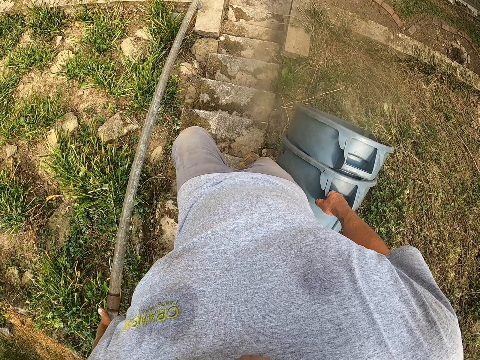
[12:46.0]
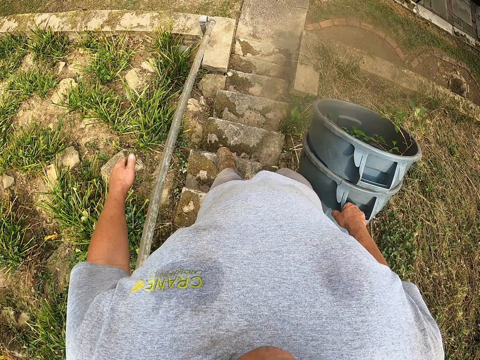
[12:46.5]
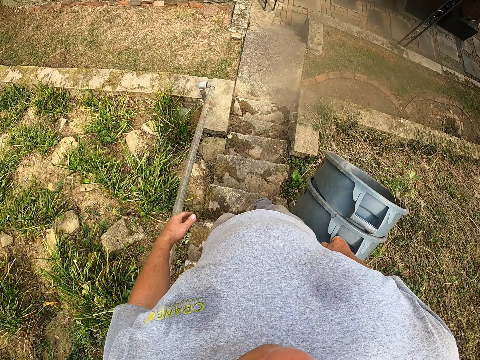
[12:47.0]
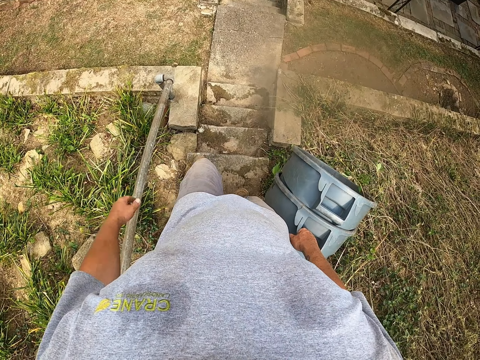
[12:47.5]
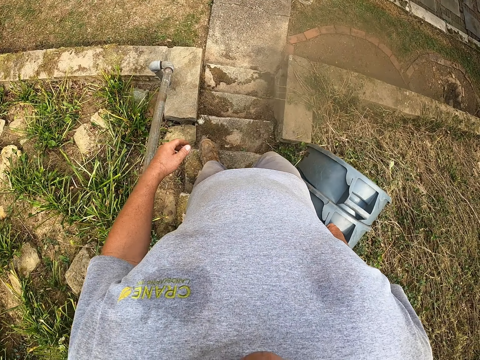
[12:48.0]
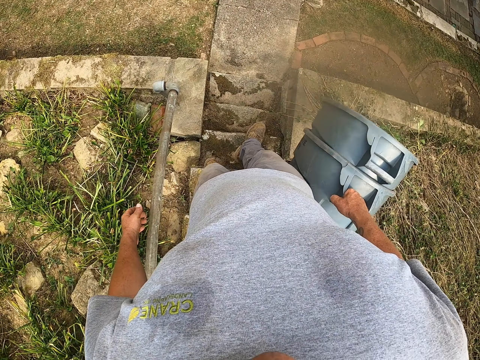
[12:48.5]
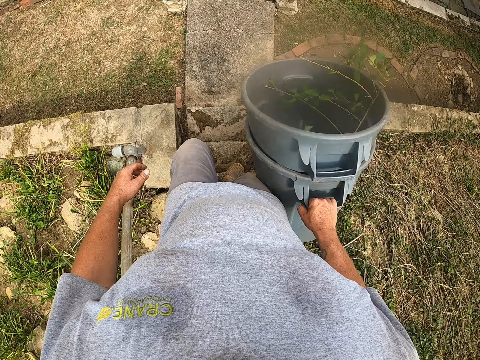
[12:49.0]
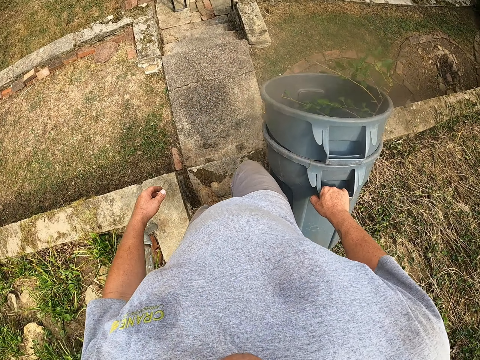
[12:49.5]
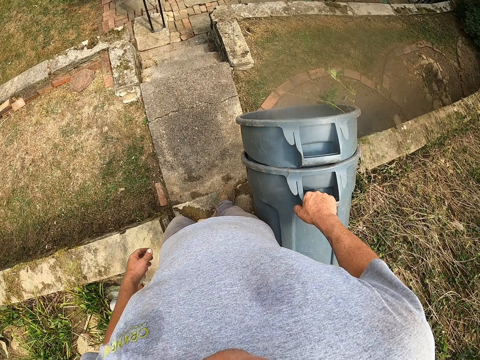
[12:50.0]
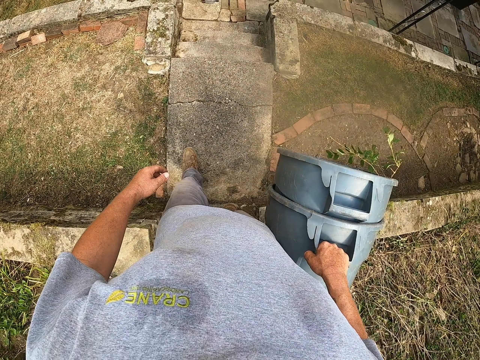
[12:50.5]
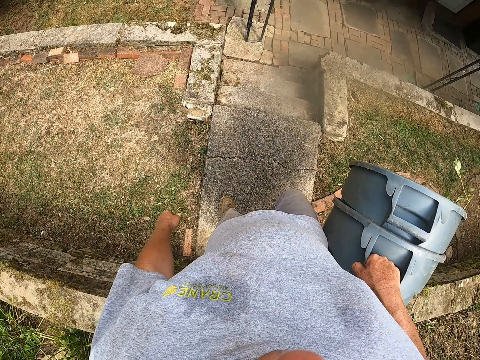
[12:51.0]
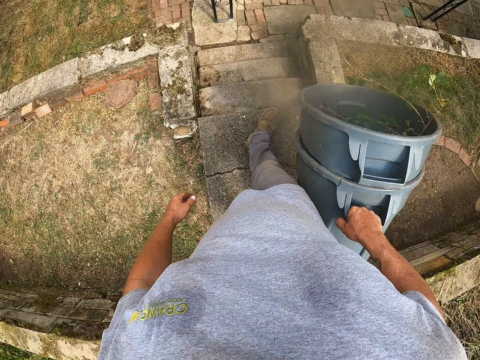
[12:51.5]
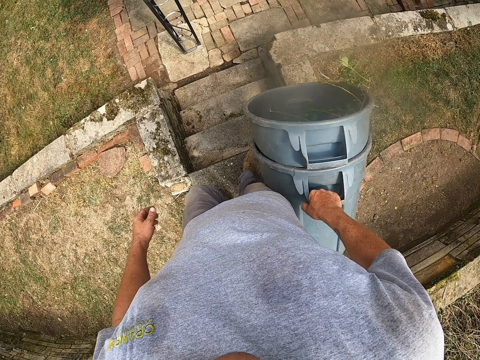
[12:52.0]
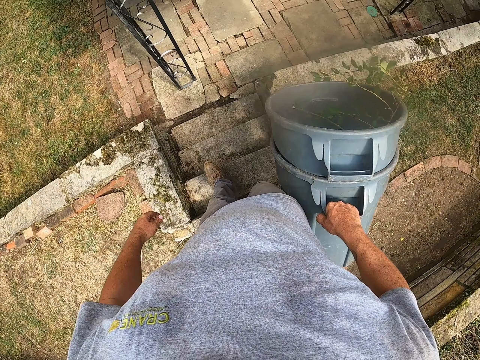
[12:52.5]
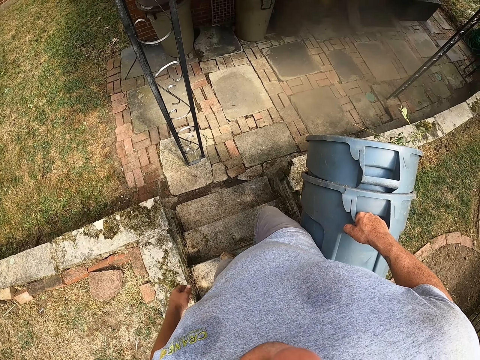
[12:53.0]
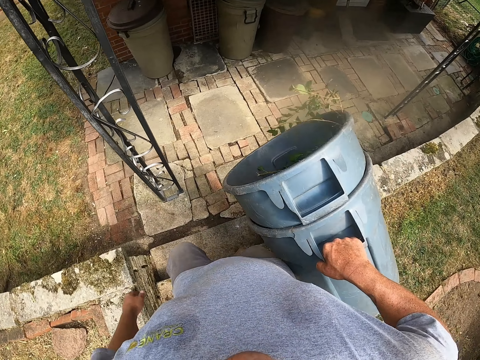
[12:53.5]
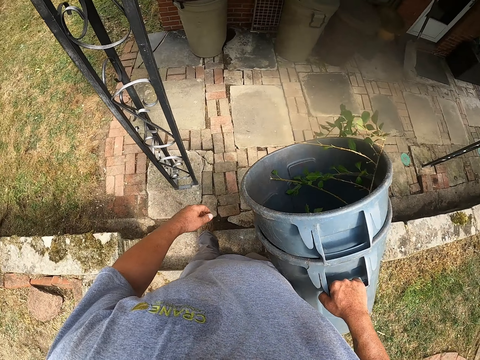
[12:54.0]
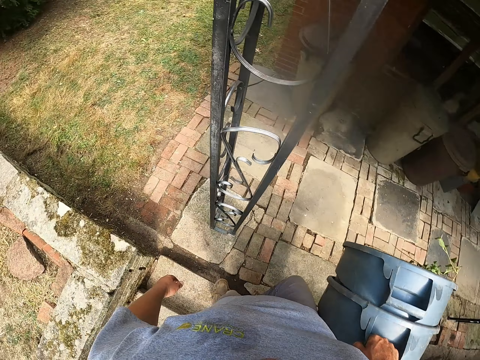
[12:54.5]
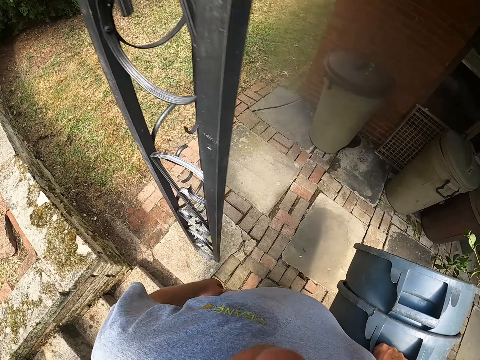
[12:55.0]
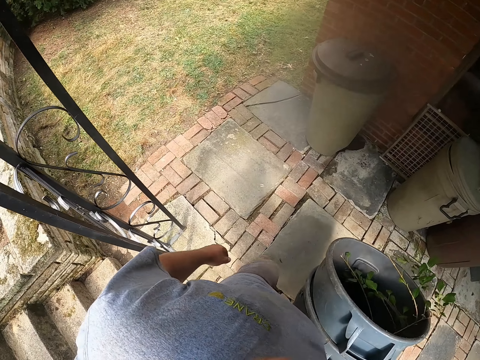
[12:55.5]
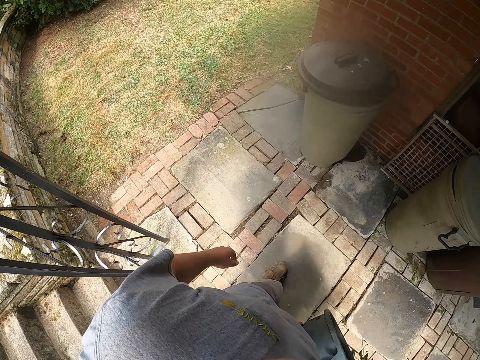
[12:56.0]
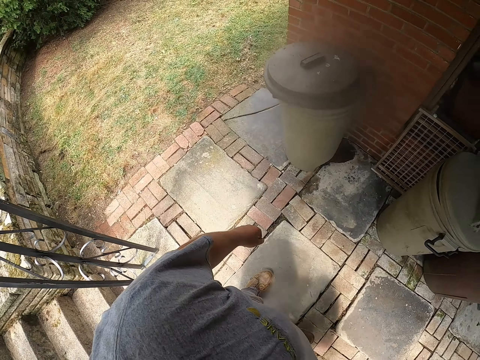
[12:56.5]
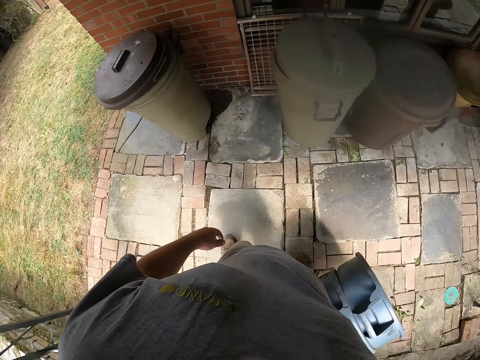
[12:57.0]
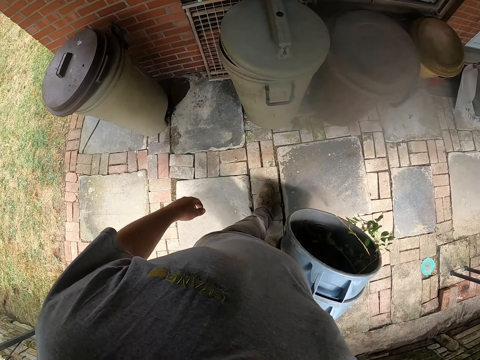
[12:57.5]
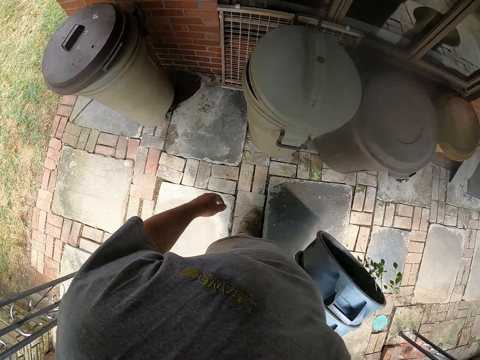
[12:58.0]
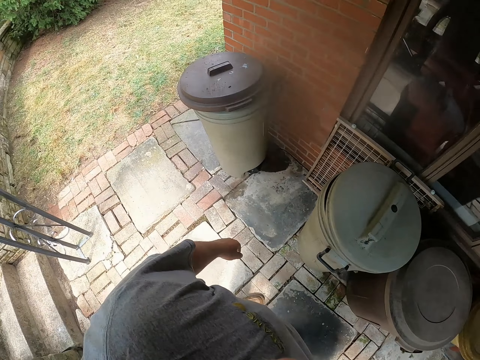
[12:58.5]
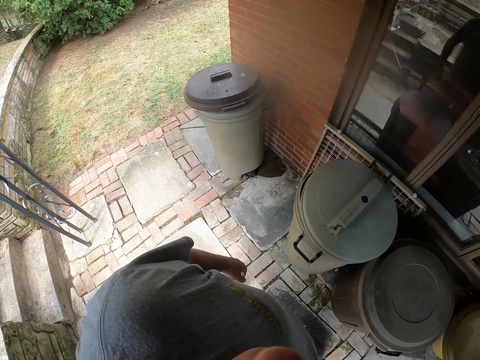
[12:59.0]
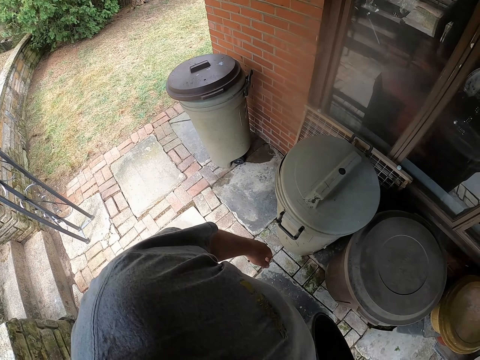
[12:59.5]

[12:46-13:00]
The camera wearer touches the staircase rail. They turn around.

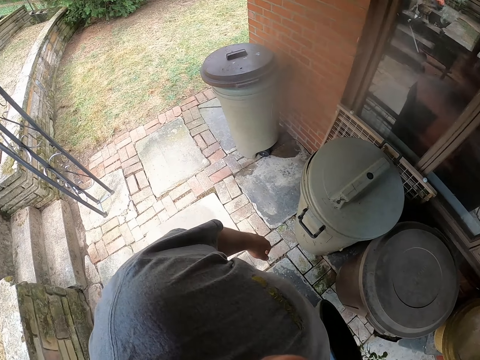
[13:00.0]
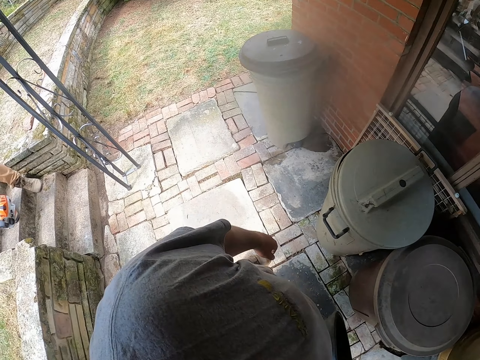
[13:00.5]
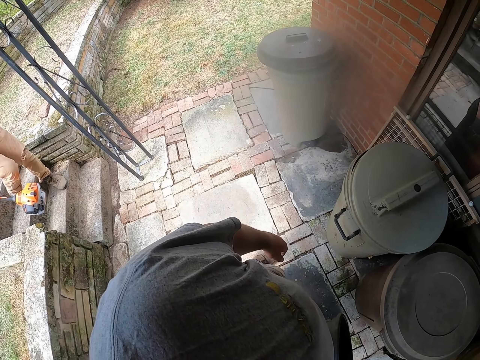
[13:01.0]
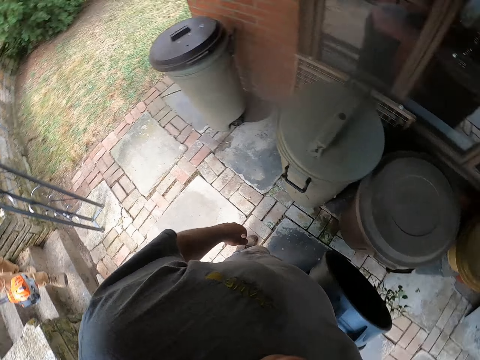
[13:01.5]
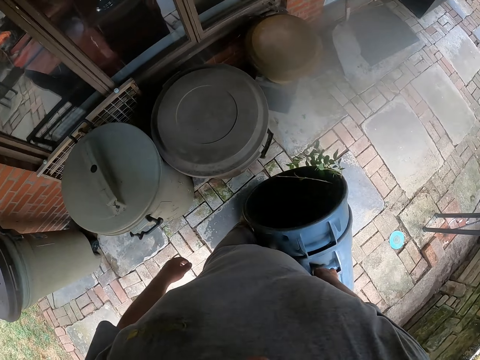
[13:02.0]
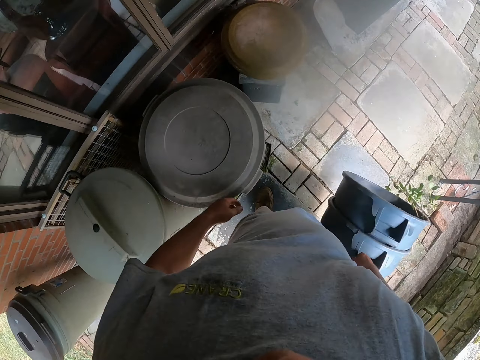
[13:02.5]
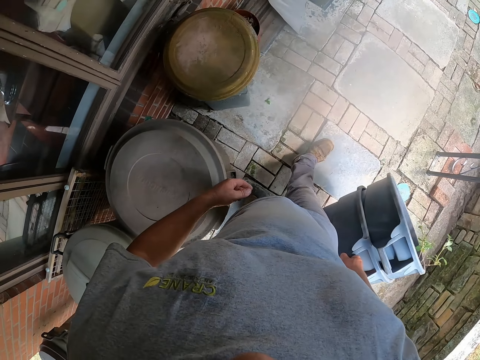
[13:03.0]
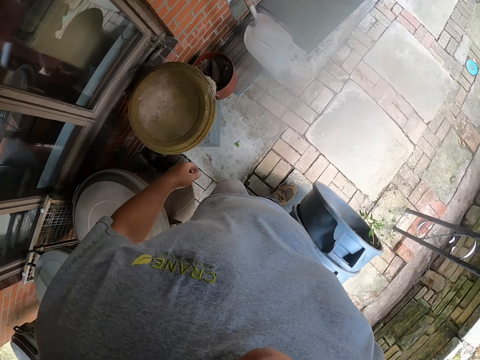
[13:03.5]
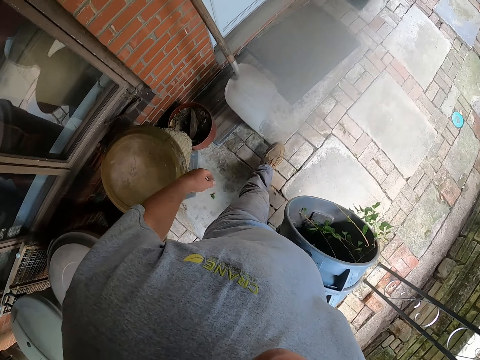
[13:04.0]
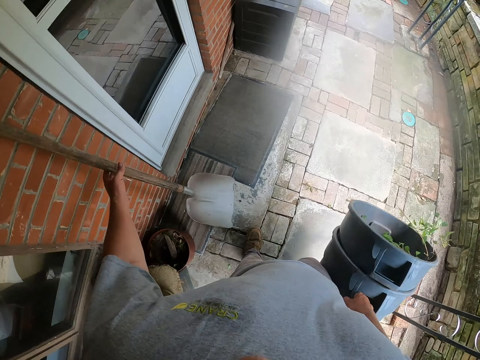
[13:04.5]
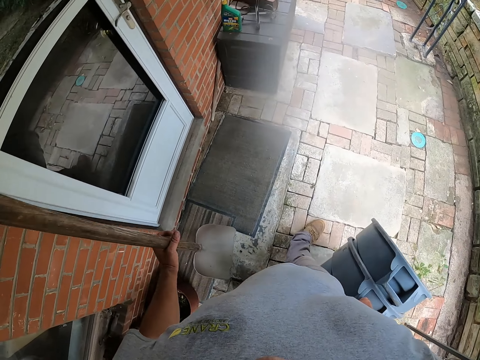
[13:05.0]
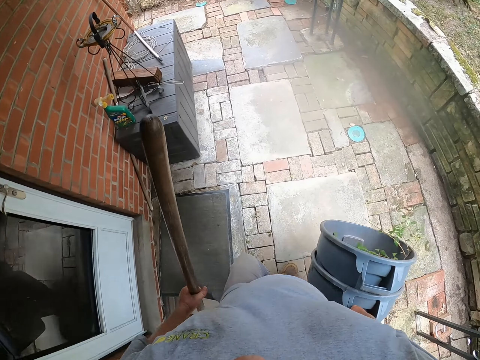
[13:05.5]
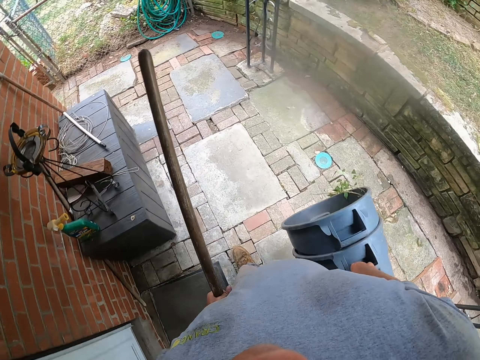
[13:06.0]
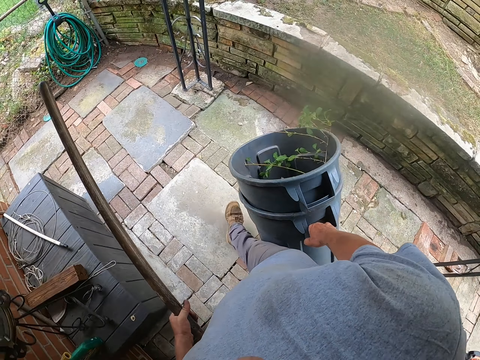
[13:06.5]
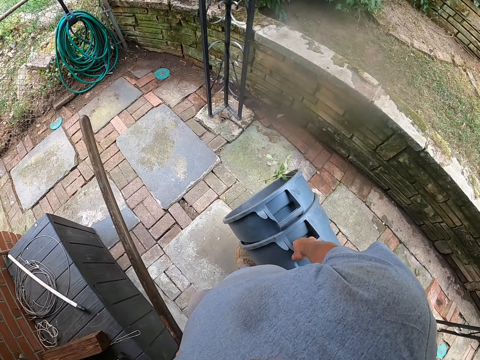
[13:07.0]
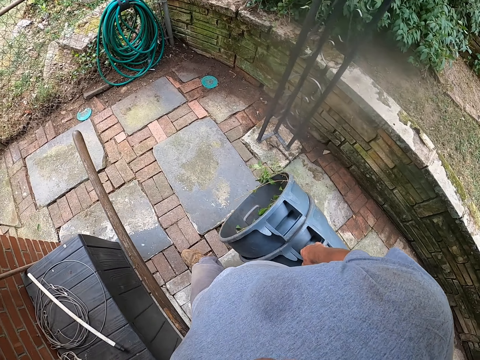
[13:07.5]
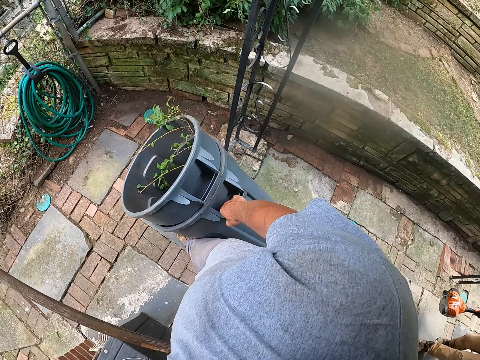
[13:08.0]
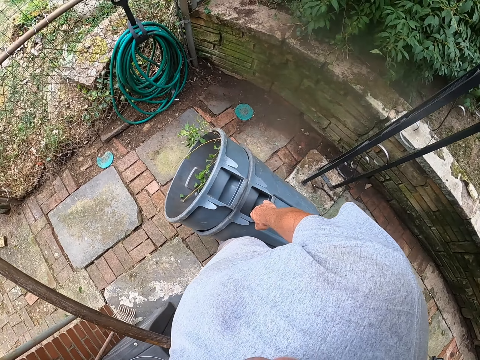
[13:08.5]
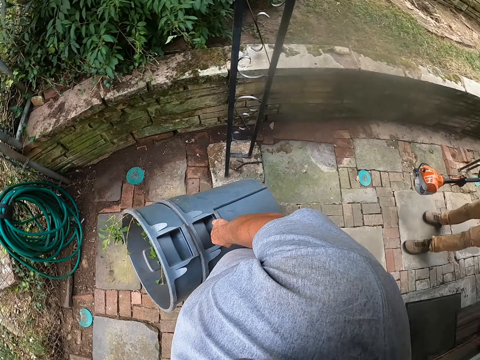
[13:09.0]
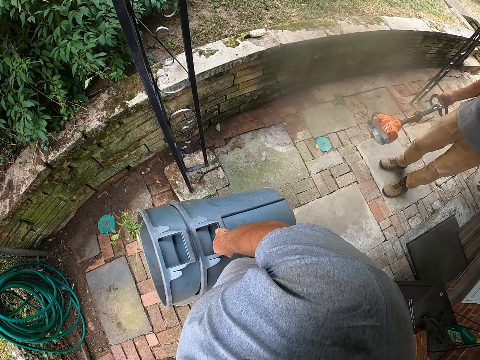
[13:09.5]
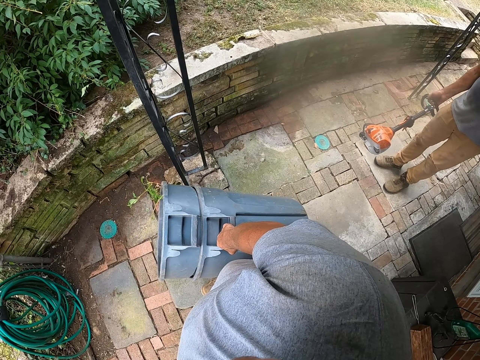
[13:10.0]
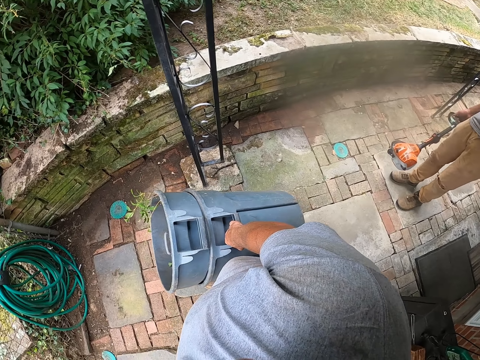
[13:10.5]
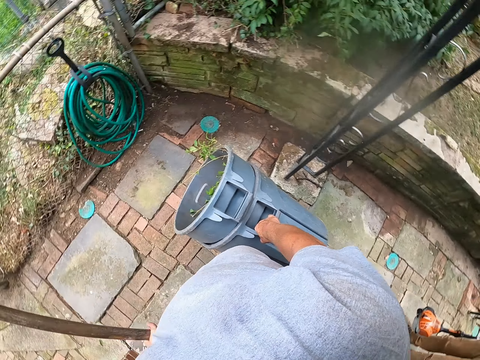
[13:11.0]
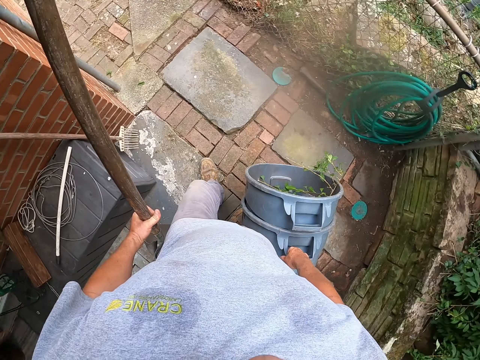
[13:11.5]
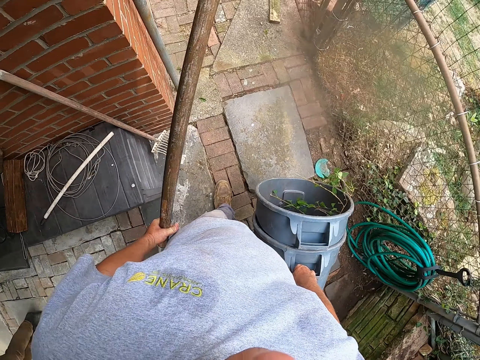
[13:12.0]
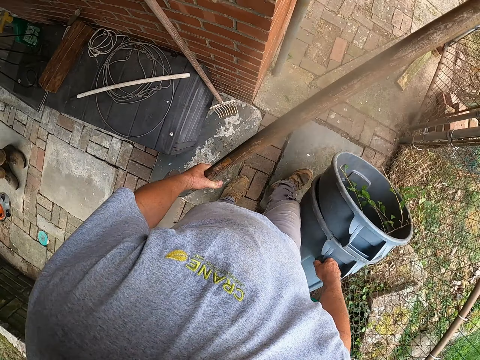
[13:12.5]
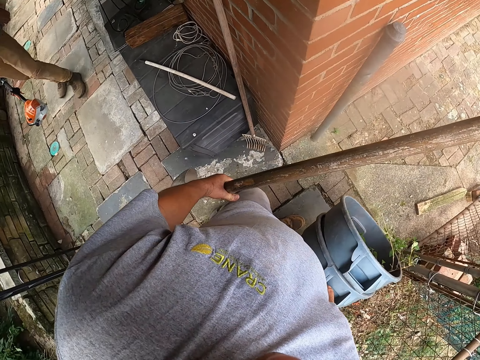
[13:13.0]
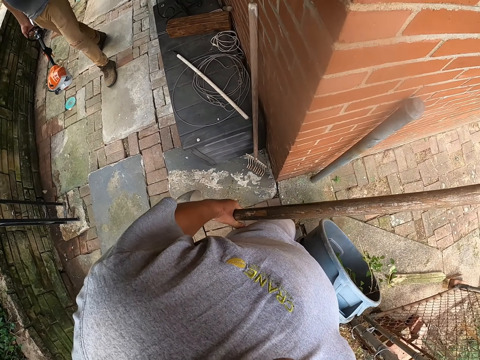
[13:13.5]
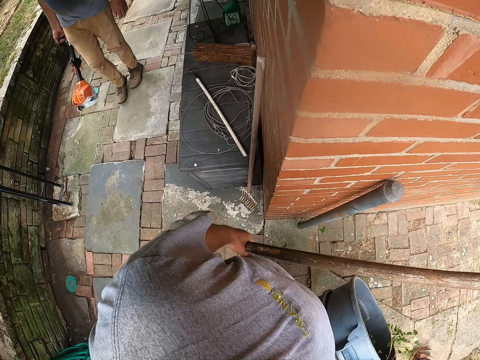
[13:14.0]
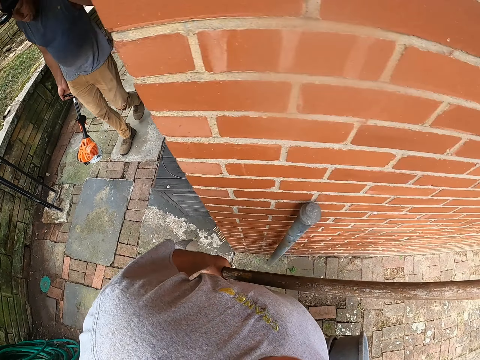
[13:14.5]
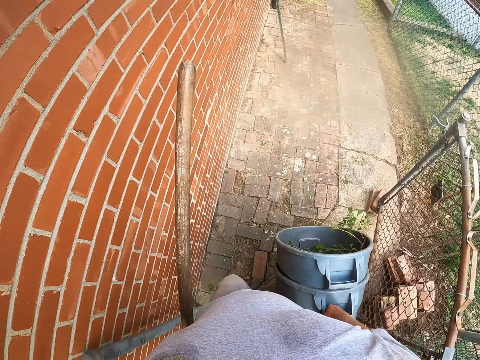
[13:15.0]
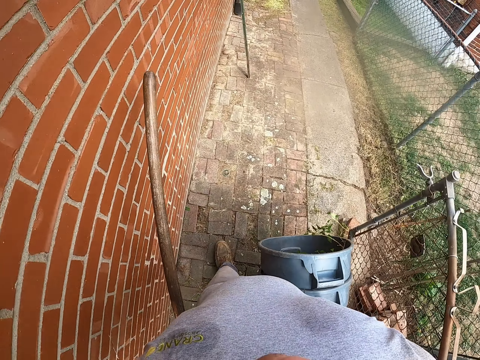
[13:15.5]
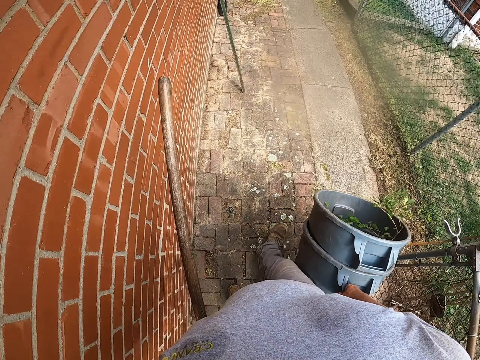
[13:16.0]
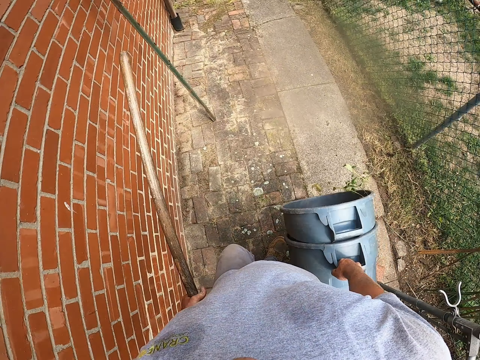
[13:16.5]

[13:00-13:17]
The camera wearer stops. A man walks around. The camera wearer moves around. They walk. They pick up a spade. They walk. They turn around. They move around. They walk. The man walks.
